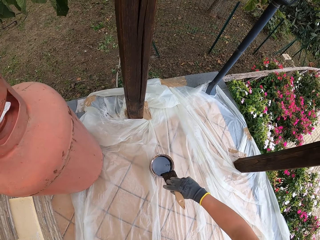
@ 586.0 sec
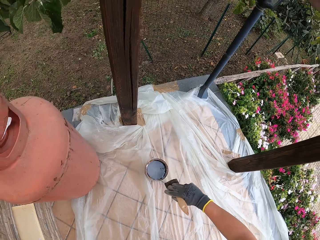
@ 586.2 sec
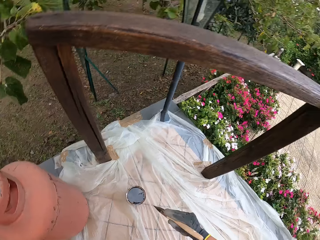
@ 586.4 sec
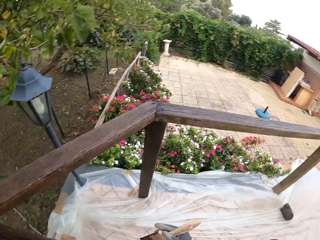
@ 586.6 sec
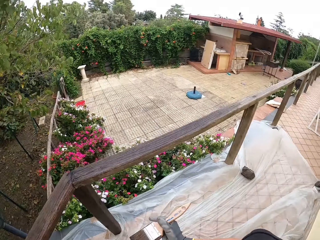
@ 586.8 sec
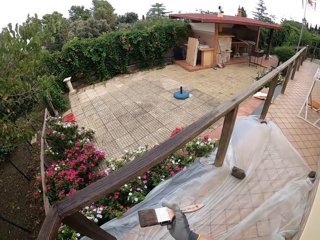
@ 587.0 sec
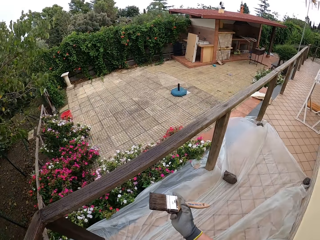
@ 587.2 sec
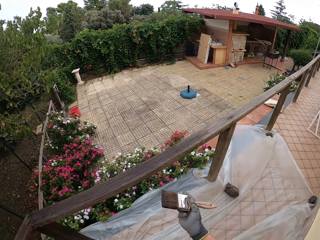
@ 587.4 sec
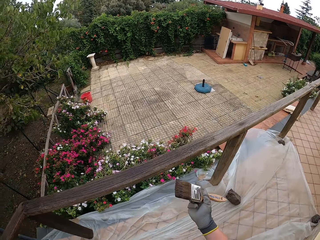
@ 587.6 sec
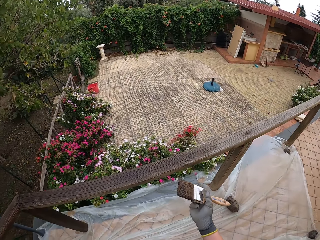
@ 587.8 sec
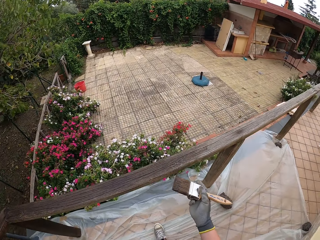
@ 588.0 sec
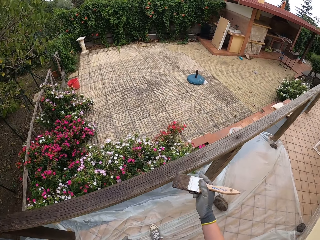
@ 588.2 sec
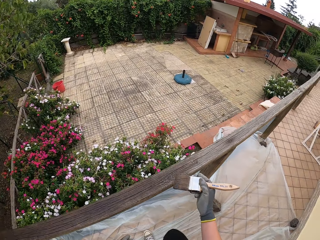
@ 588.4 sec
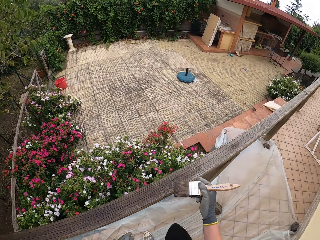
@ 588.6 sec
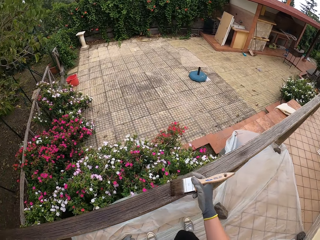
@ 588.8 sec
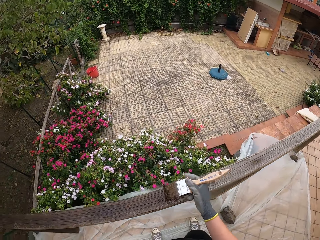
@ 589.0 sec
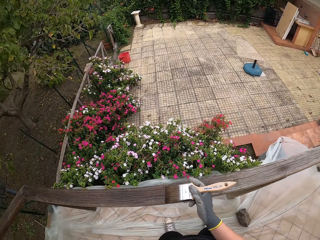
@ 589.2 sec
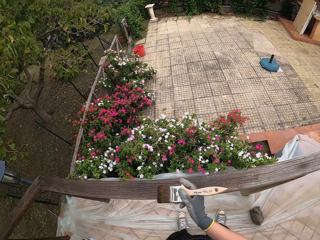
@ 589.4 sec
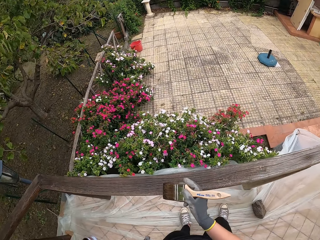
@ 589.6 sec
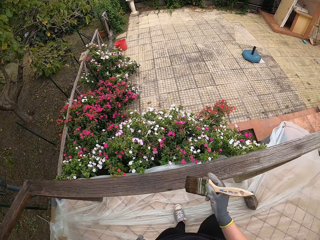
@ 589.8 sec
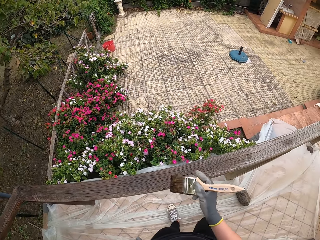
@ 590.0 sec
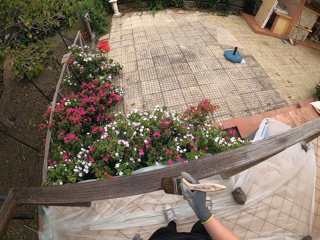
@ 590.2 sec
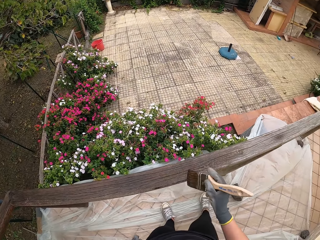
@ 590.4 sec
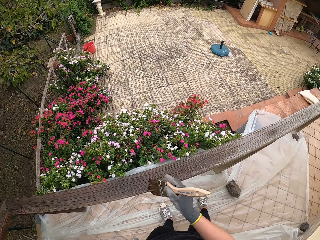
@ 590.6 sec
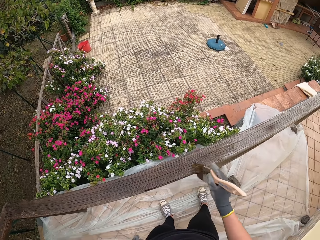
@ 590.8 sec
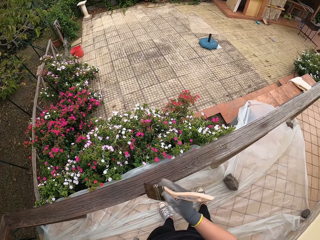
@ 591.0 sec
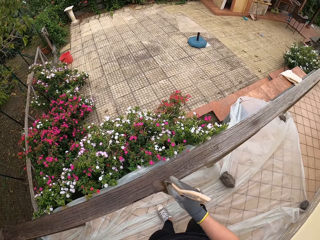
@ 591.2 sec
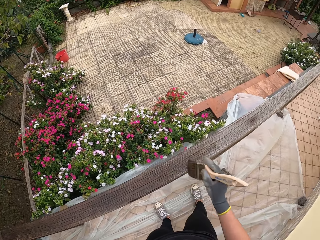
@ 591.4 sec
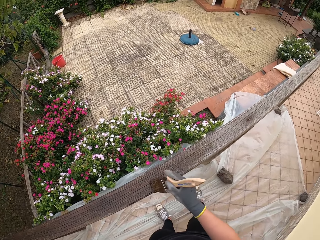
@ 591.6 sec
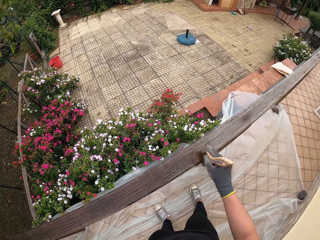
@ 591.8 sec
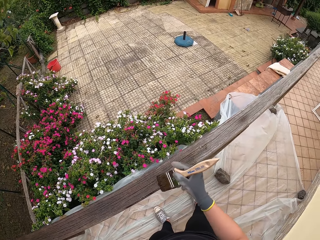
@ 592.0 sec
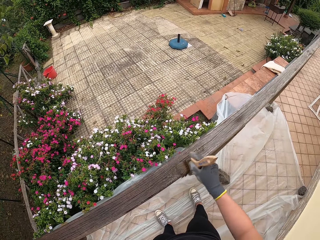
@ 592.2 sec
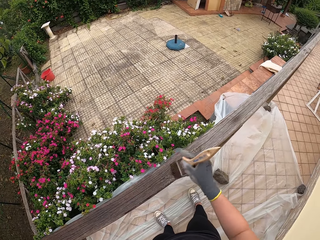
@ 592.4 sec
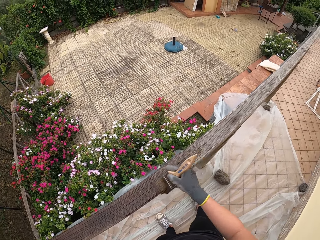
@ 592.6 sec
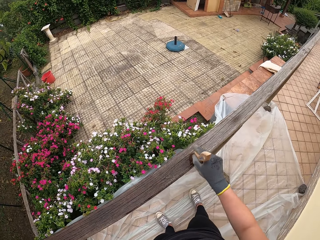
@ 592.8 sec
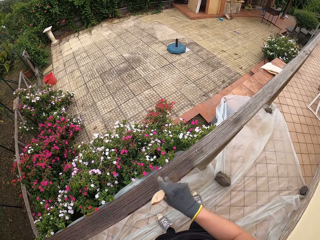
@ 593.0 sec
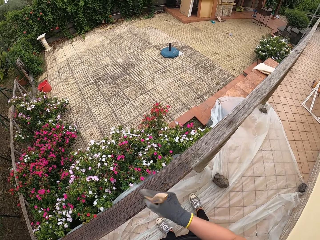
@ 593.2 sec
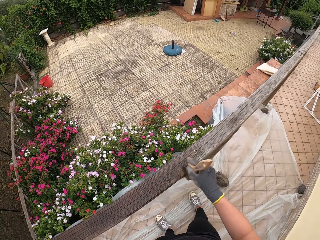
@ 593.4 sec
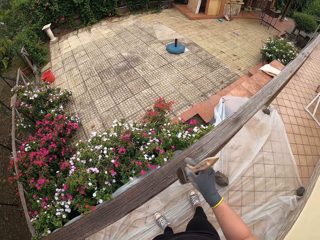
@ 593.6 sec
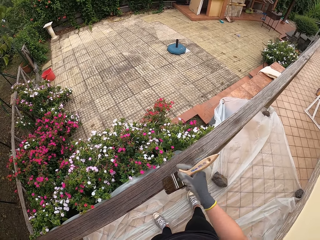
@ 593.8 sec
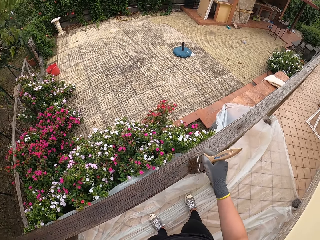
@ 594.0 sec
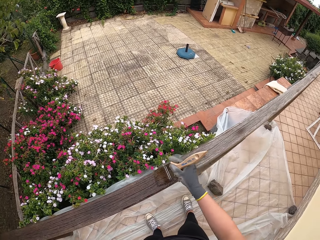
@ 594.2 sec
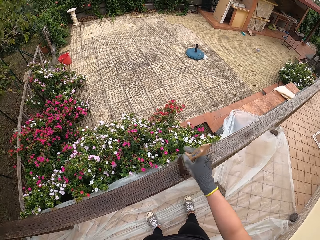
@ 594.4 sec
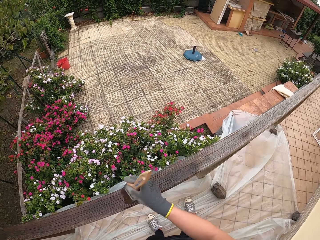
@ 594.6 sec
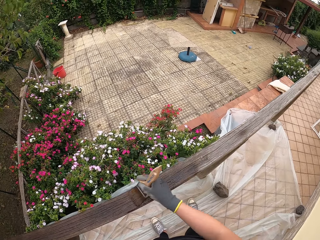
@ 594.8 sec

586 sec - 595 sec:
The camera wearer lifts the paint brush from the paint can on the ground. They apply paint to the wooden top rail with the paint brush.

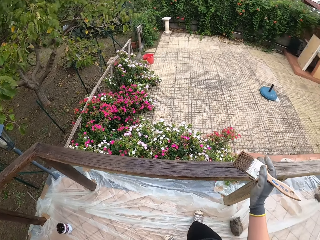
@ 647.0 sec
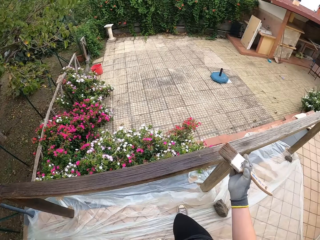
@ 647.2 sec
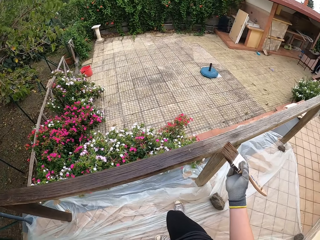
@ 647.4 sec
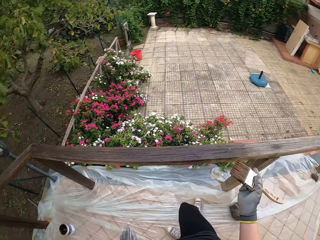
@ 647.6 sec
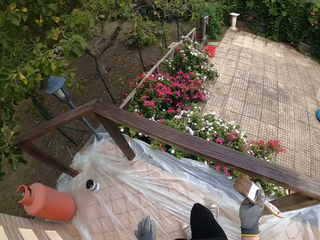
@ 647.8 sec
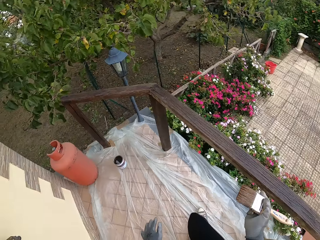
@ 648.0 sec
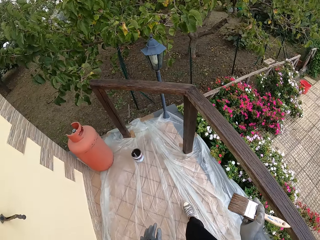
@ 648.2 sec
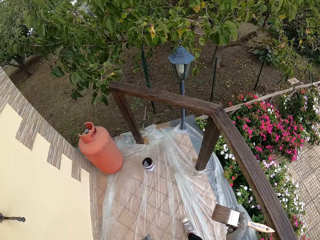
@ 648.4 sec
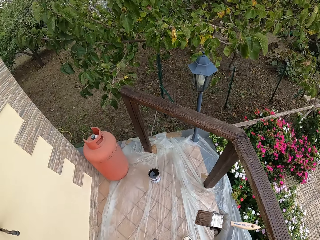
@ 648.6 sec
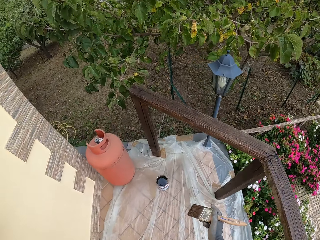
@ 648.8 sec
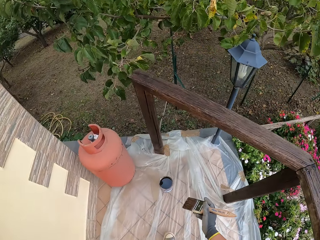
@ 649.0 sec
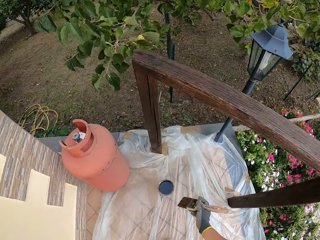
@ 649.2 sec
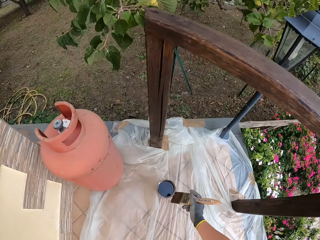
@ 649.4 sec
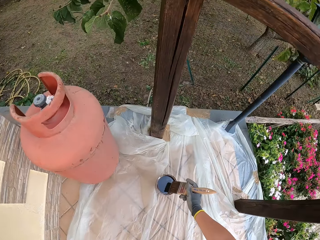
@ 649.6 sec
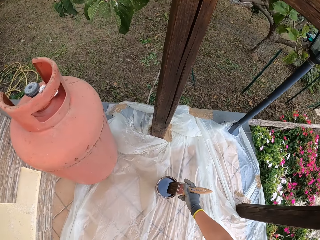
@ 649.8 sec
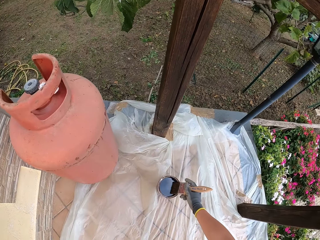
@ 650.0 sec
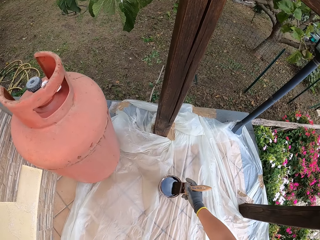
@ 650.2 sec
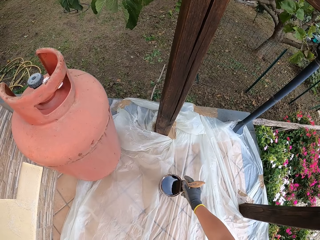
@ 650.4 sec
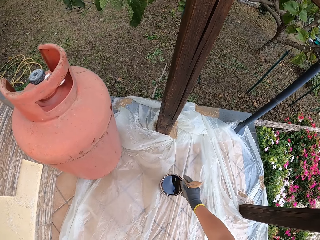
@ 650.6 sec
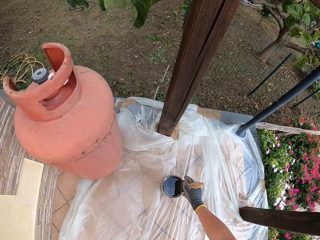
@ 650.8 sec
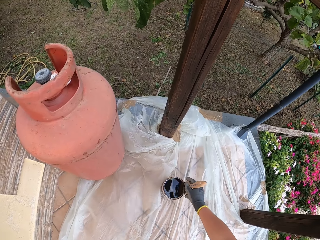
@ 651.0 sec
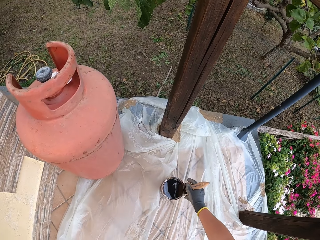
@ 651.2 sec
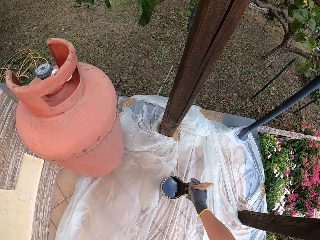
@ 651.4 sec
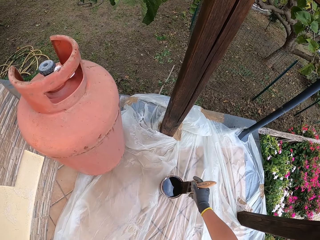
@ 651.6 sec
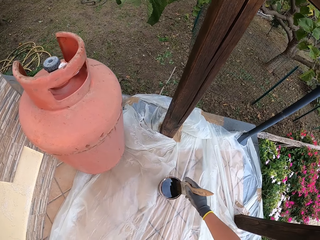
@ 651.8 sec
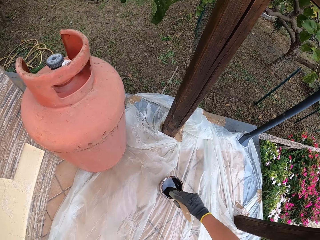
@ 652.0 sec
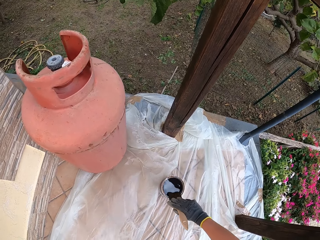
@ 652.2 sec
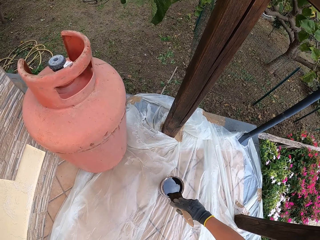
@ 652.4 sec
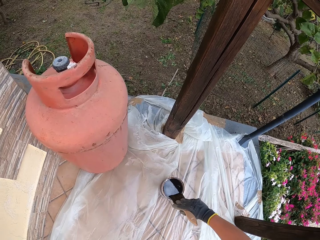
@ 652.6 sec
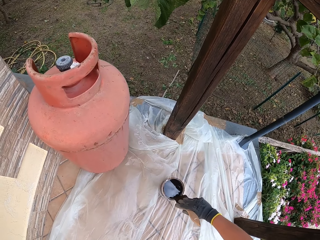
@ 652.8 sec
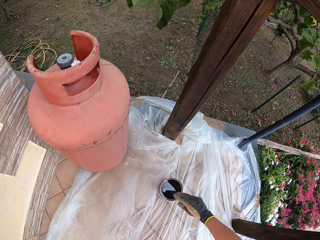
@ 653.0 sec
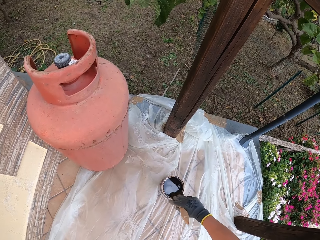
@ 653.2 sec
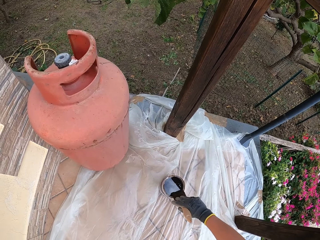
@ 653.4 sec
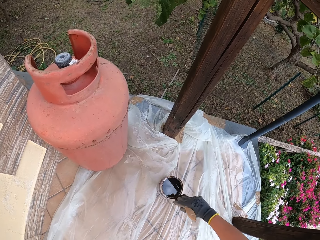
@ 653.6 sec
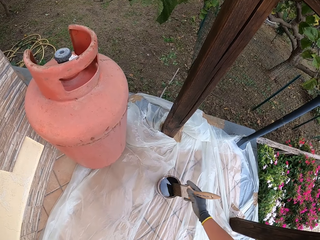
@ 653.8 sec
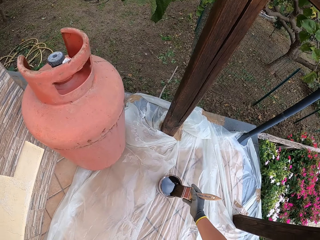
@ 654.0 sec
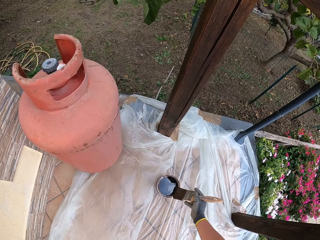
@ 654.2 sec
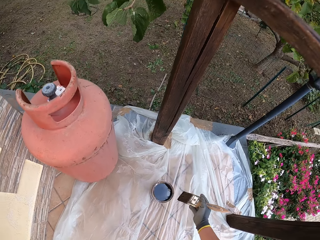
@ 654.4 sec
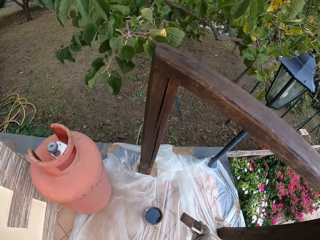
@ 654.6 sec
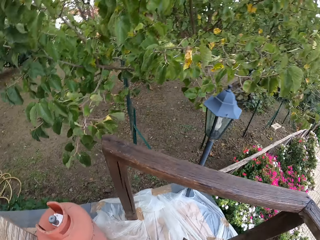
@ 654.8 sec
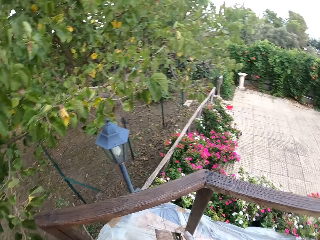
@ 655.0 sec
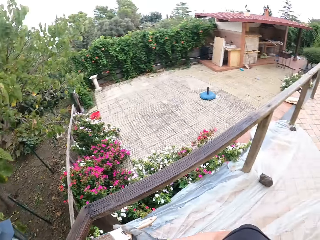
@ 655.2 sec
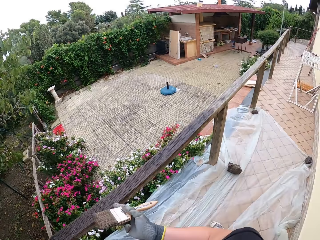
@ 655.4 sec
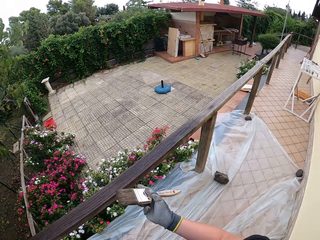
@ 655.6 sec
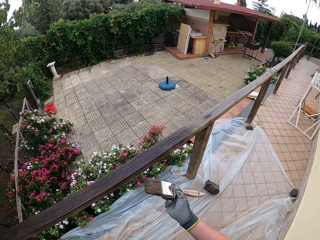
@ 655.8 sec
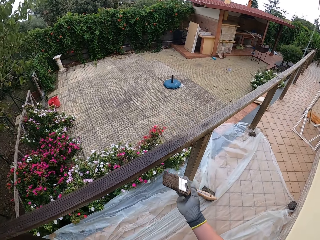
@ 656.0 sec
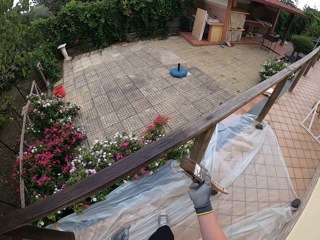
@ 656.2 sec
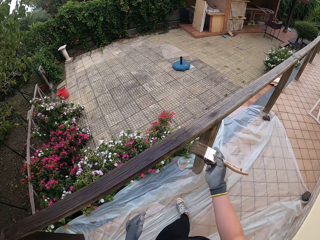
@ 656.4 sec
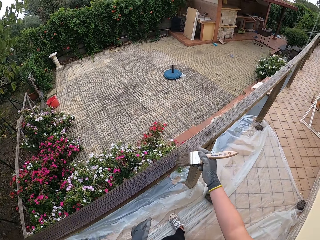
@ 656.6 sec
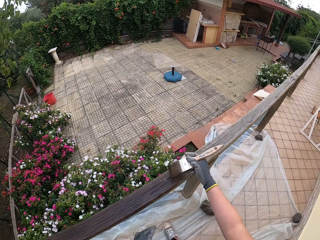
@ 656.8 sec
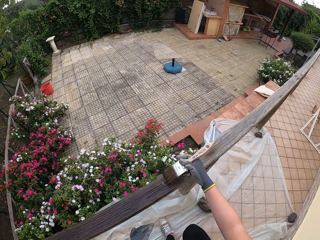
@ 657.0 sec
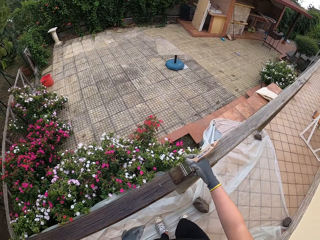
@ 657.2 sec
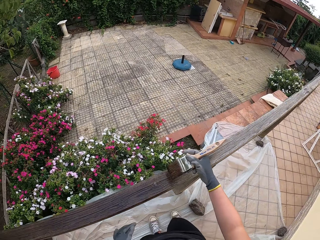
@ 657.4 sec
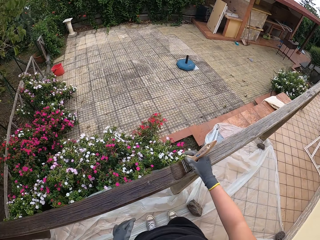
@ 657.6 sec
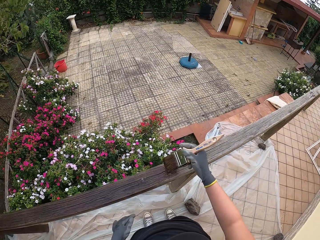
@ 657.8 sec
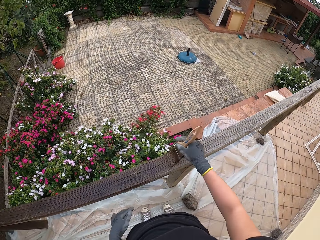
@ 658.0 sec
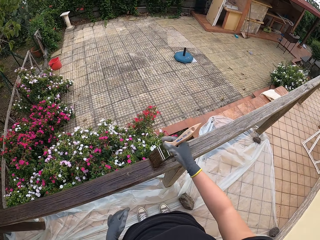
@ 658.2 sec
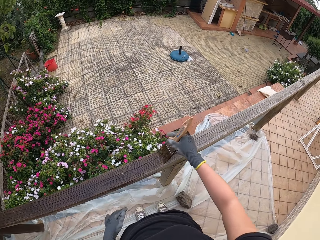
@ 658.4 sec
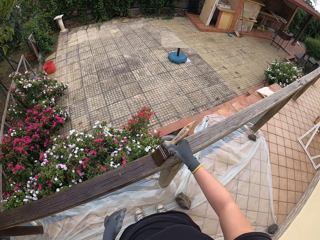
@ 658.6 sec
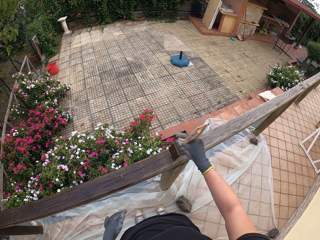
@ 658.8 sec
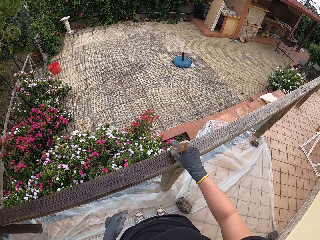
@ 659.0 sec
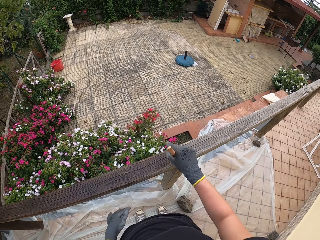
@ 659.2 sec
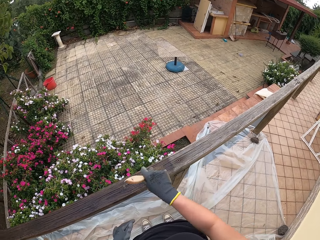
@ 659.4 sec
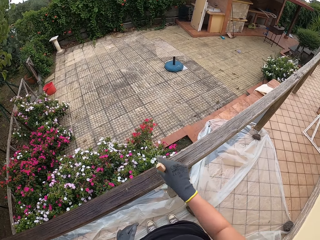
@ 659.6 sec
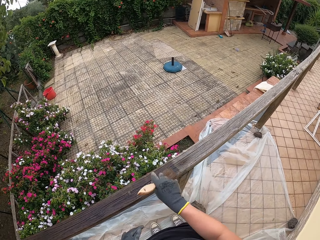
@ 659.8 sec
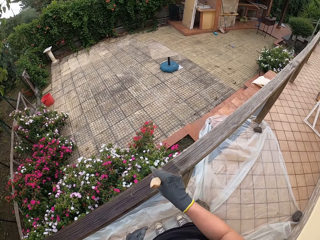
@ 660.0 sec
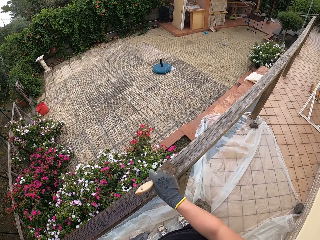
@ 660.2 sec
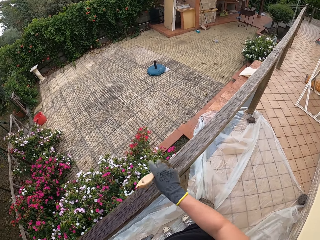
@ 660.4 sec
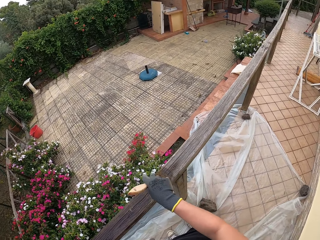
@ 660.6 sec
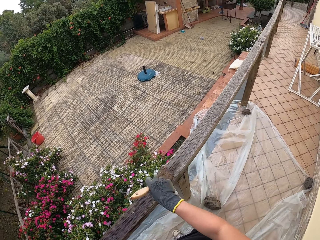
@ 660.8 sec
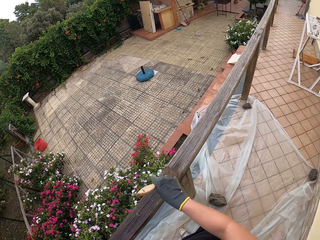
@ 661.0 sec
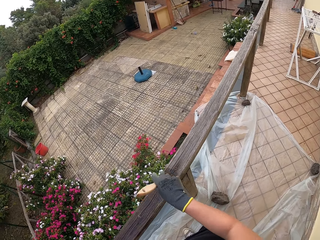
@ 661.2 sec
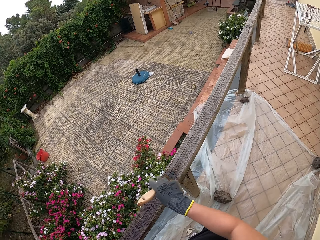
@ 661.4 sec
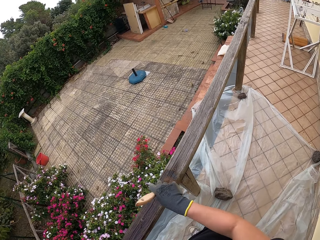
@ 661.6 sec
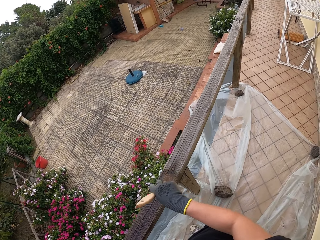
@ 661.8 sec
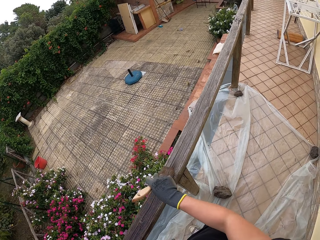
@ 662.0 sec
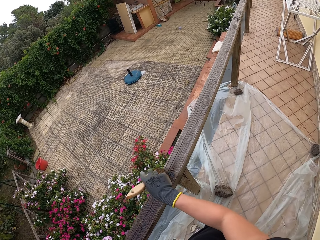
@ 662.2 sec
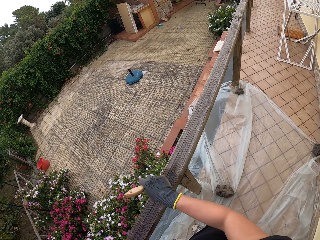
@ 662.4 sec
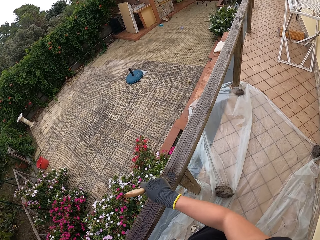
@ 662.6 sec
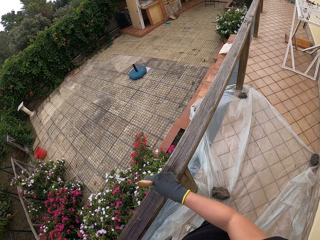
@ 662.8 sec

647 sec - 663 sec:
The camera wearer walks towards the paint can. They dip the paint brush into the paint can on the ground. They swirl the paint in the paint can with the paint brush. They clean the paint brush on the edge of the paint can. They lift the paint brush from the paint can on the ground. They walk close to the wood rail. They apply paint to the wooden top rail with the paint brush.
